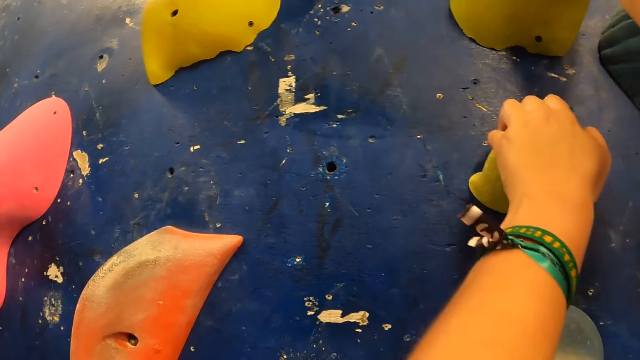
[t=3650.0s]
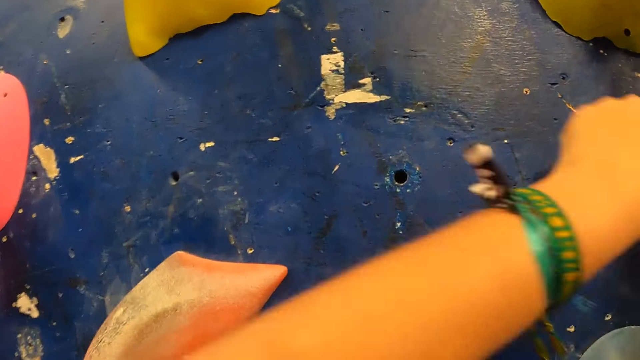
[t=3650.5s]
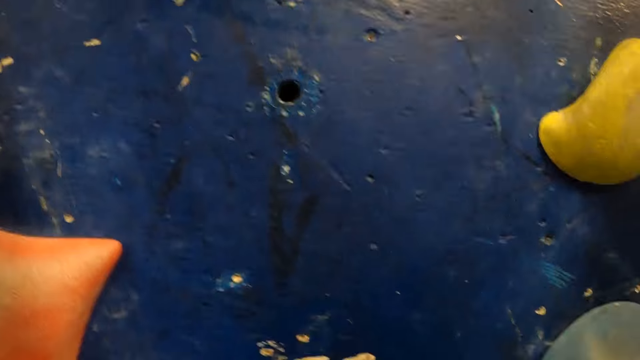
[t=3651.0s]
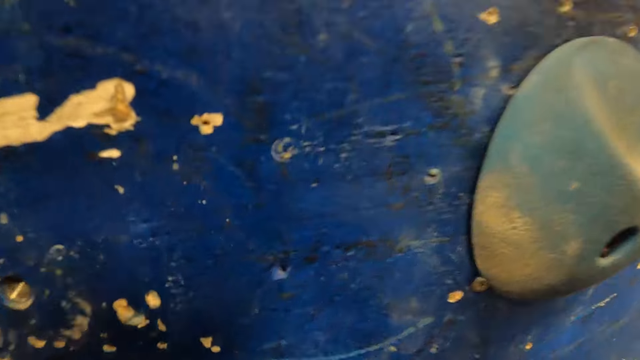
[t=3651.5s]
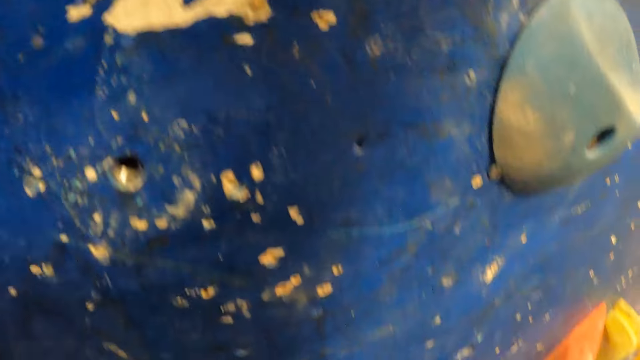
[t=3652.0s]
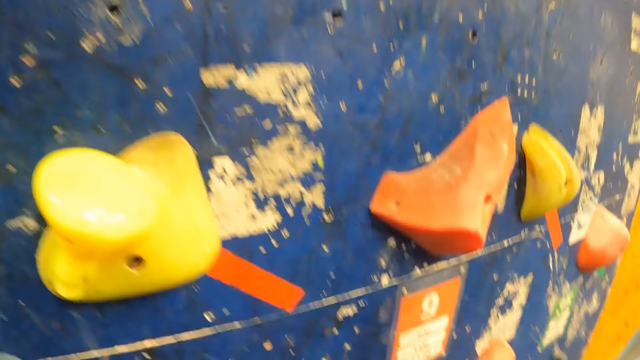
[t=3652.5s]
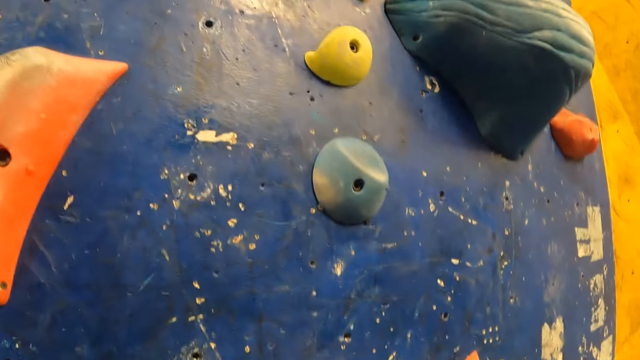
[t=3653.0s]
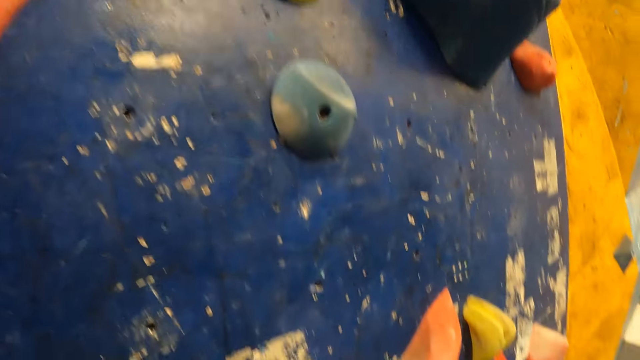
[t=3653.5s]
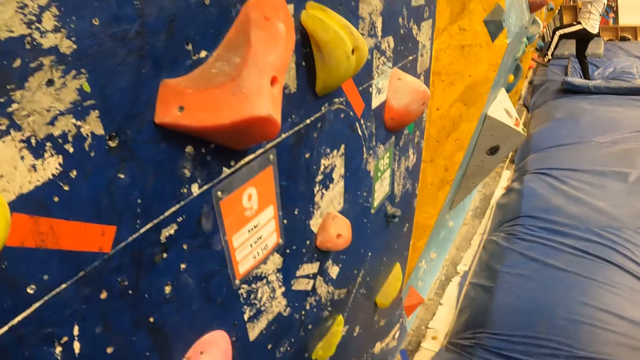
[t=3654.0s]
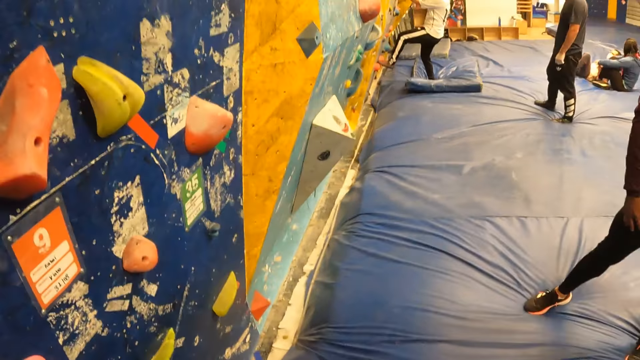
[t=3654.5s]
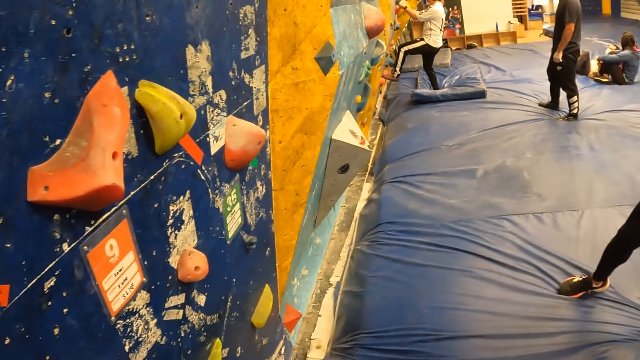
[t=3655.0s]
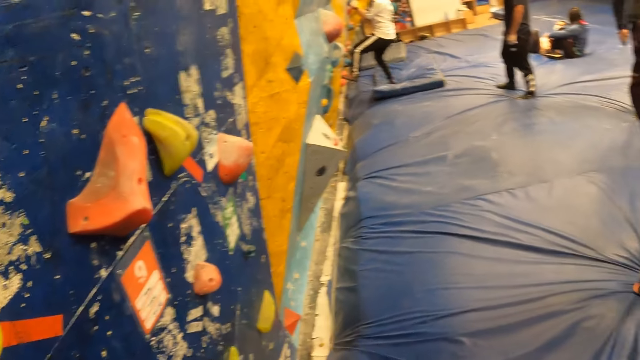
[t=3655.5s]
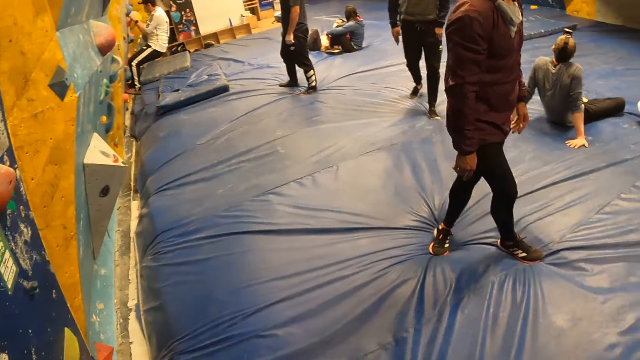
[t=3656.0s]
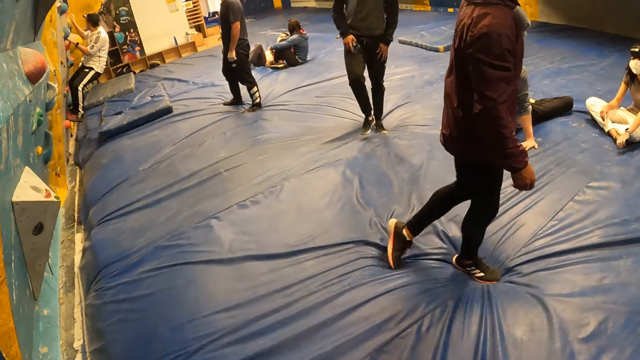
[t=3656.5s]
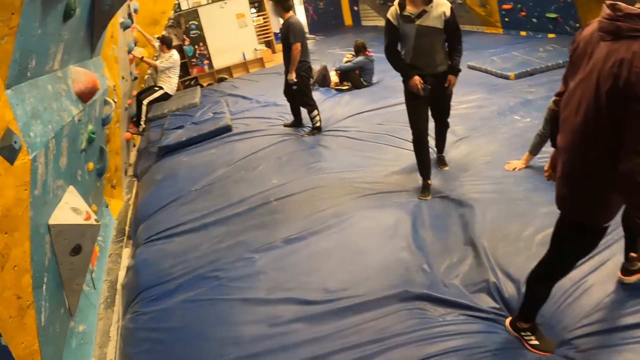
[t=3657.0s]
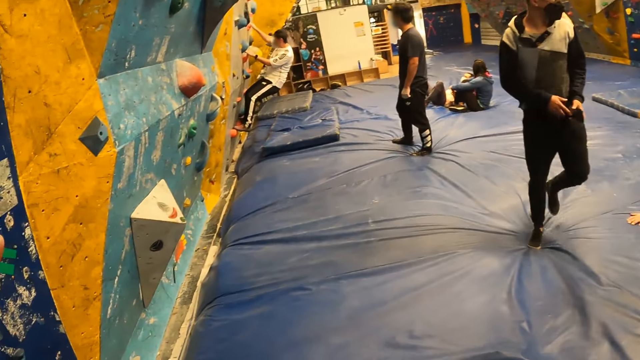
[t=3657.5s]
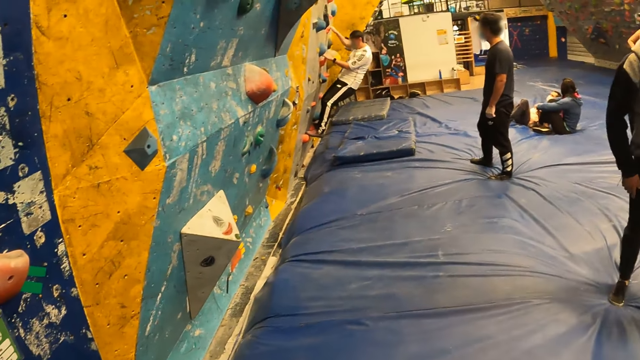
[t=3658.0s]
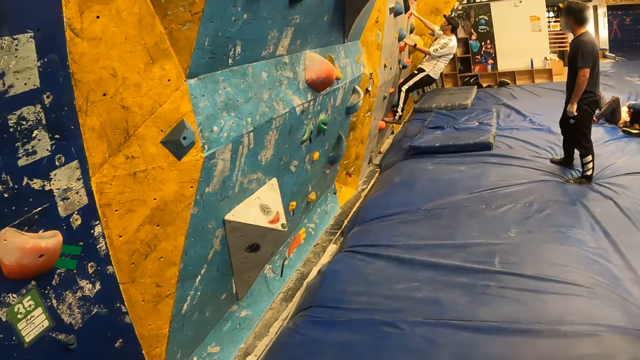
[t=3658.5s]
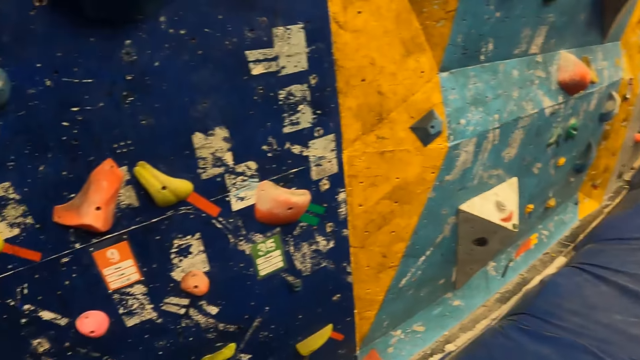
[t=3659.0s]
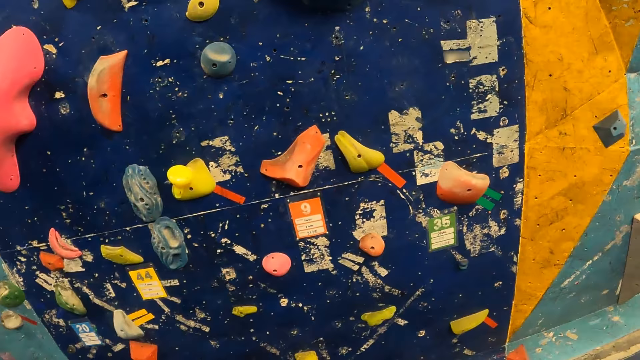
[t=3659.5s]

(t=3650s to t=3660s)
The camera wearer drops from the bouldering wall to the boulder mat. They look around. A man walks in the climbing room. The camera wearer steps away from the bouldering wall.

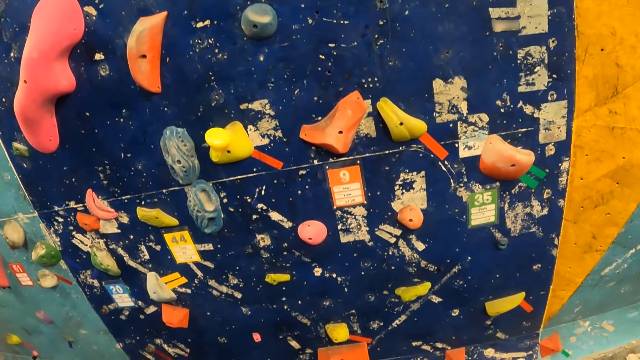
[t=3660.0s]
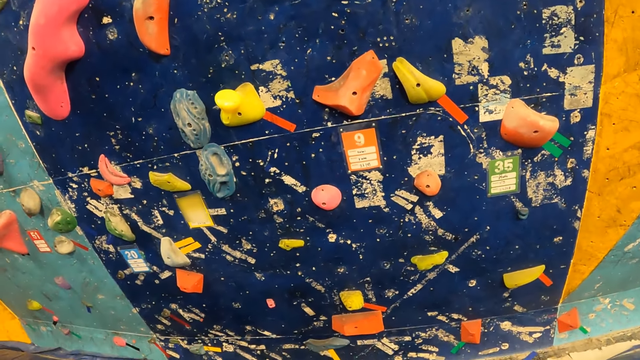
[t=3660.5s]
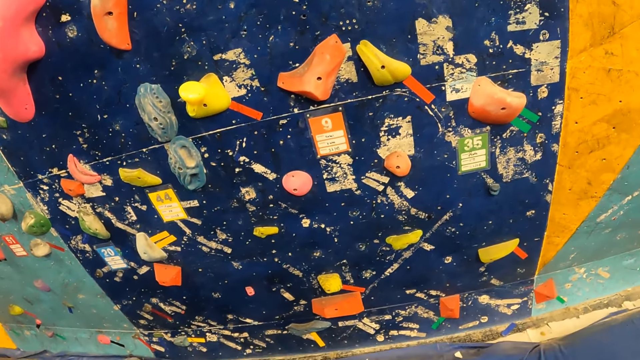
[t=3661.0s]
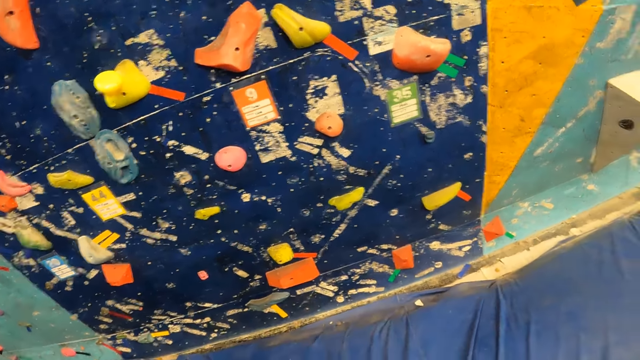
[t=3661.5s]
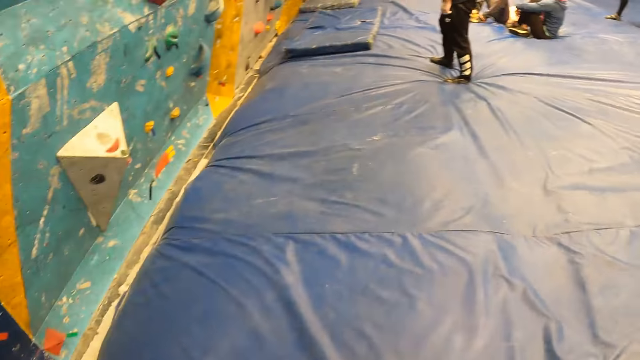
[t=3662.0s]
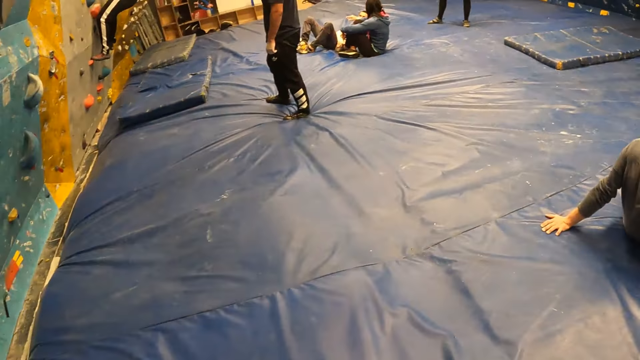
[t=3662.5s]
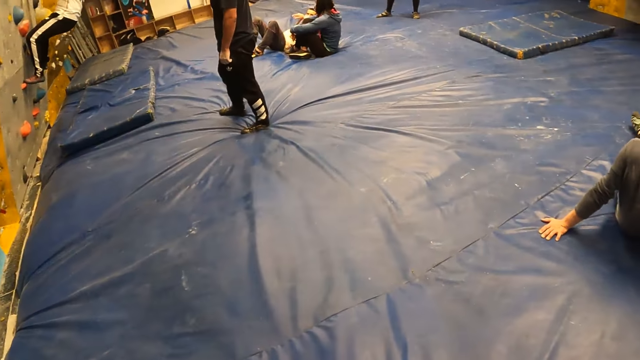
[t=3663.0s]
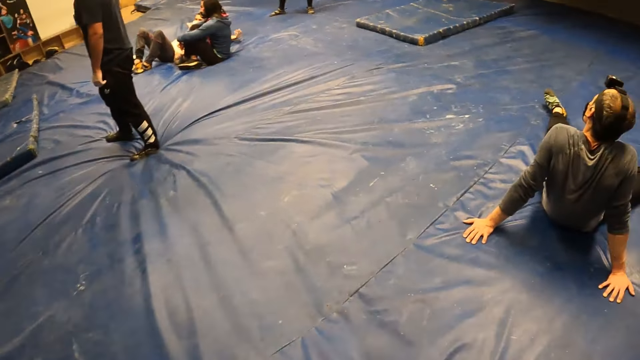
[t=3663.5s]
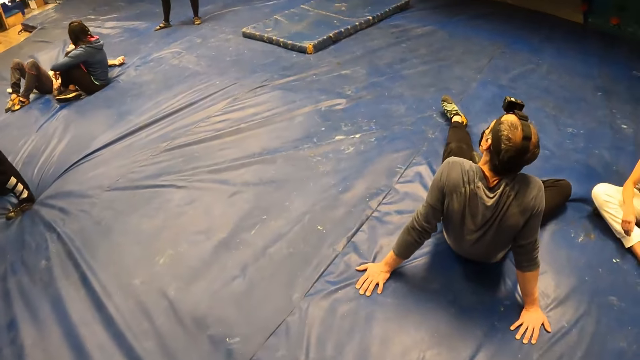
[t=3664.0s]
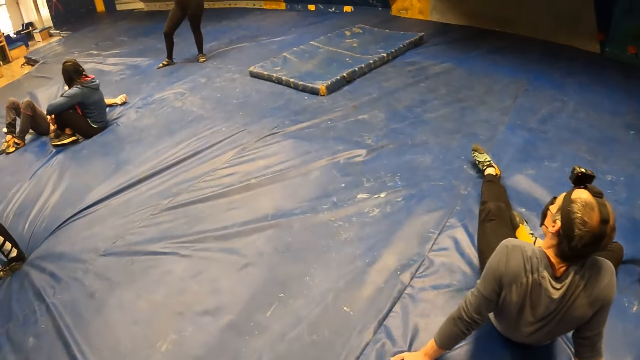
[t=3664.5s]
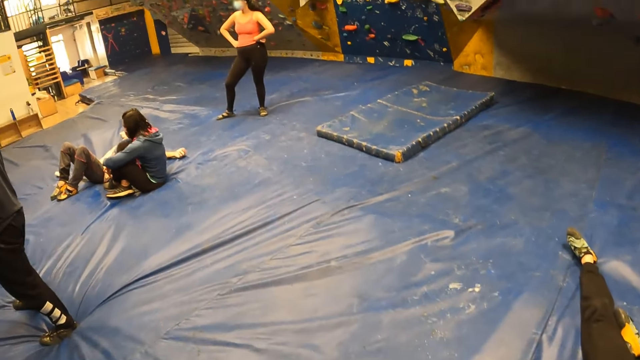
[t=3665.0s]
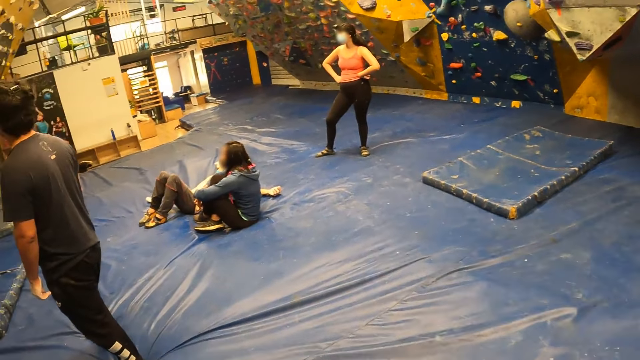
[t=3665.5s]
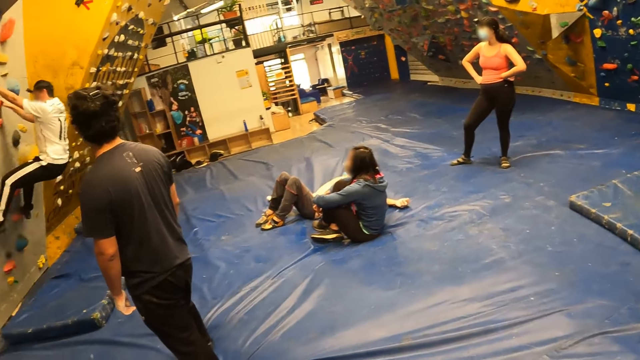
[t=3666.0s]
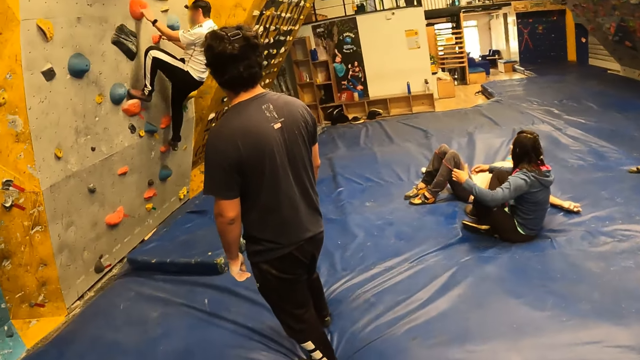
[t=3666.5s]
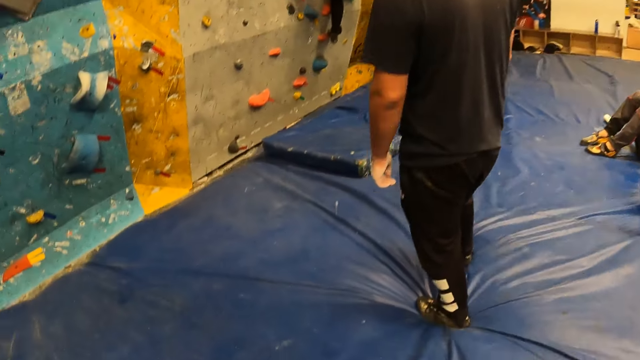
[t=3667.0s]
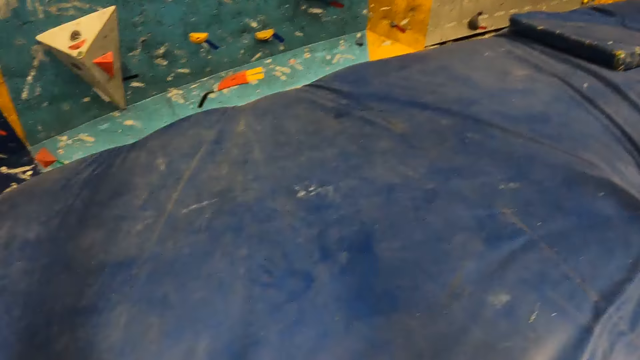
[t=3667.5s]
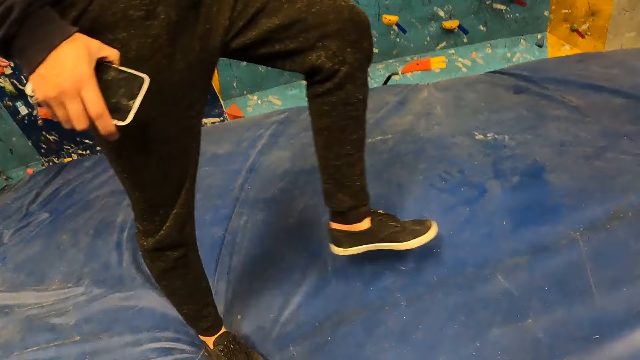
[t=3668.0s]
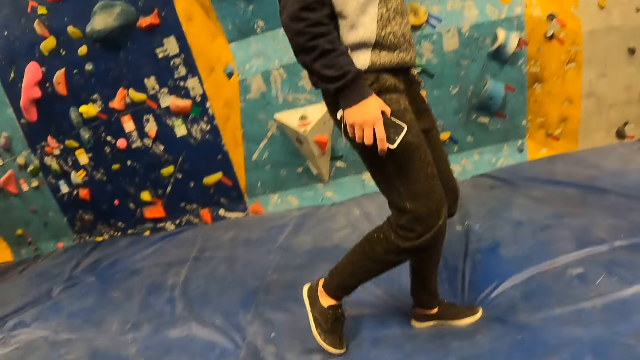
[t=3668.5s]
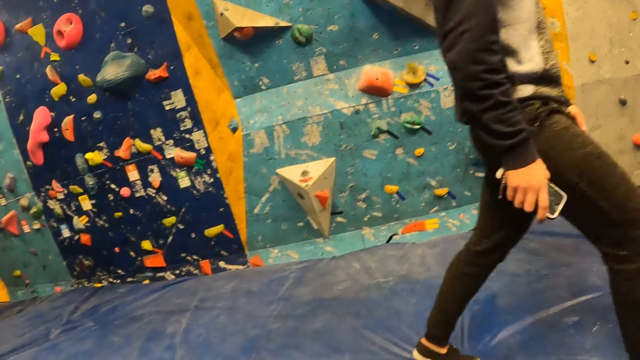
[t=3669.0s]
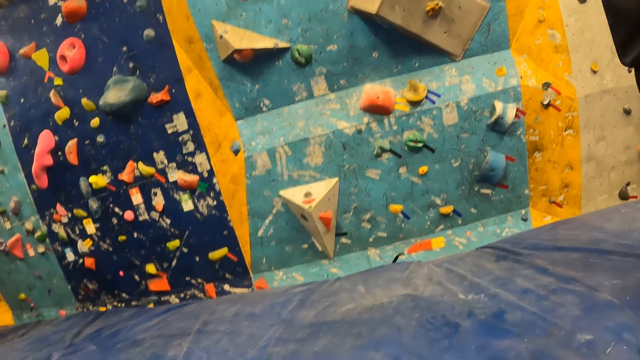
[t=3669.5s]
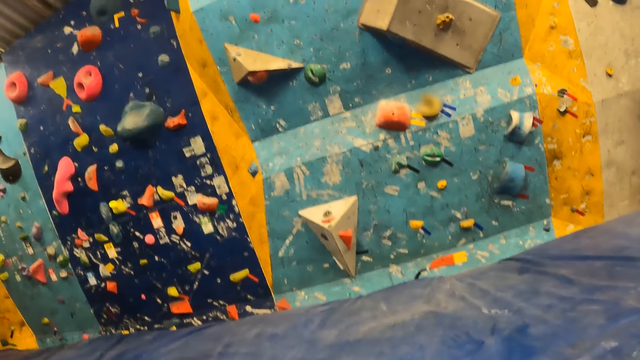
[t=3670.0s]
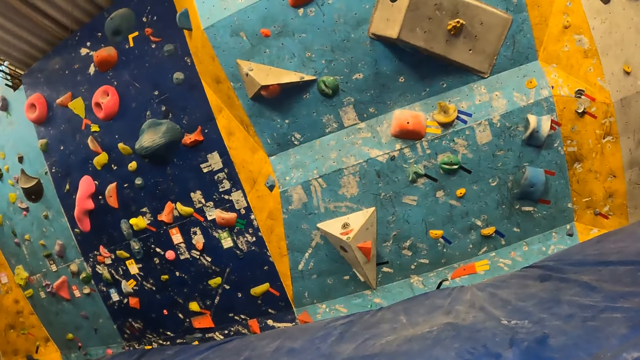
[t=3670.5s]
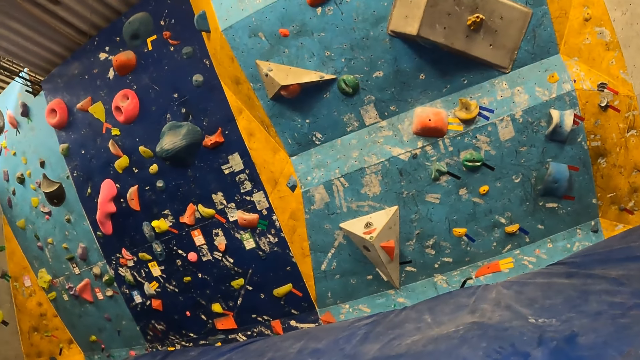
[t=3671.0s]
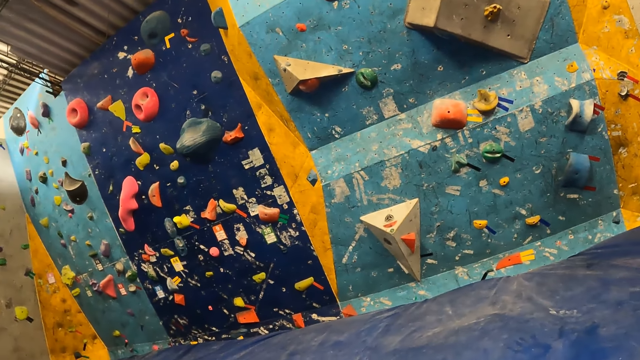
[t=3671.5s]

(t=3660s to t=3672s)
The camera wearer walks in the climbing room. They look around. They sit on the boulder mat.
